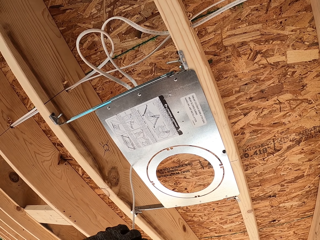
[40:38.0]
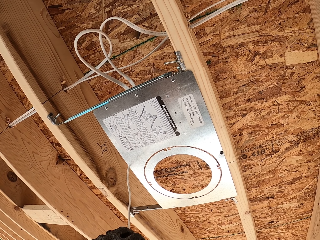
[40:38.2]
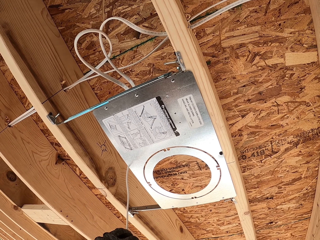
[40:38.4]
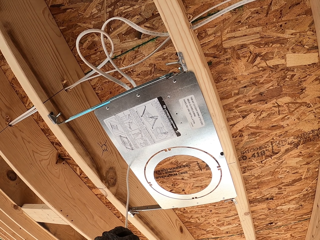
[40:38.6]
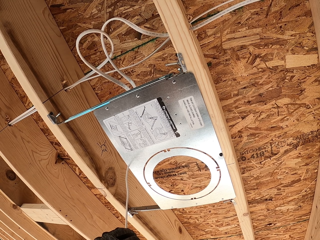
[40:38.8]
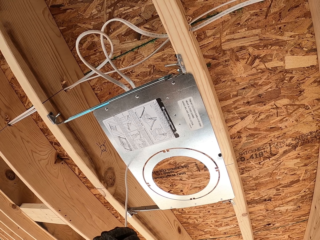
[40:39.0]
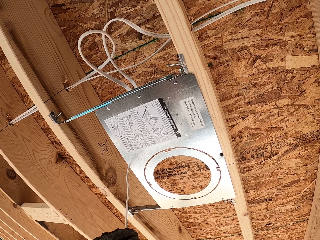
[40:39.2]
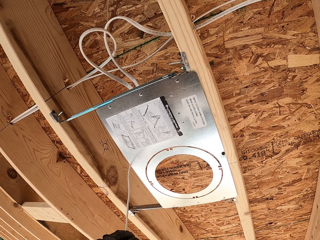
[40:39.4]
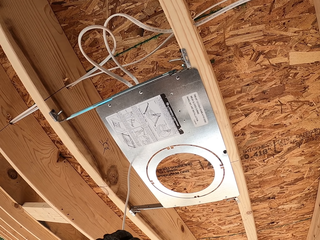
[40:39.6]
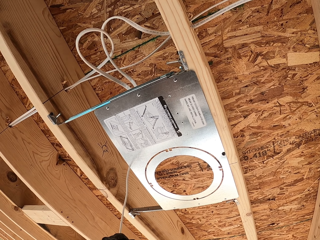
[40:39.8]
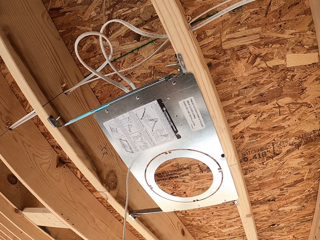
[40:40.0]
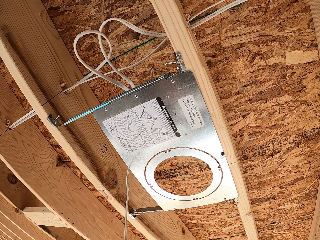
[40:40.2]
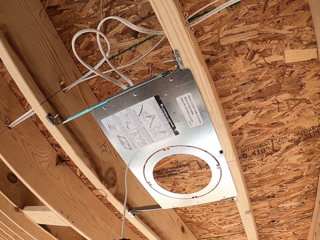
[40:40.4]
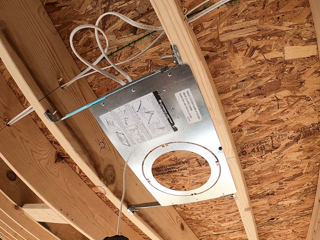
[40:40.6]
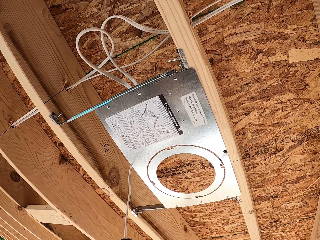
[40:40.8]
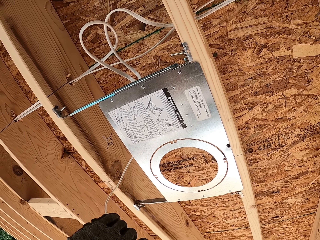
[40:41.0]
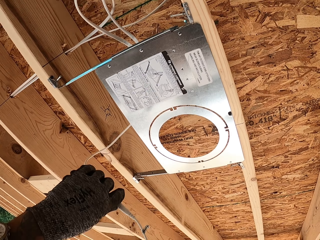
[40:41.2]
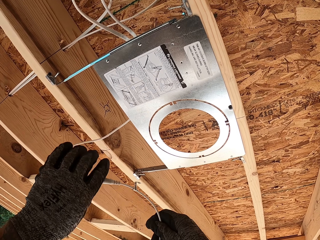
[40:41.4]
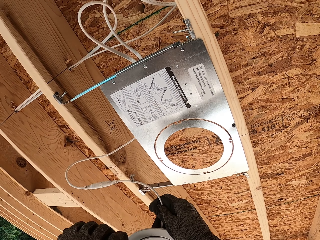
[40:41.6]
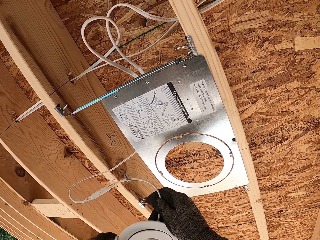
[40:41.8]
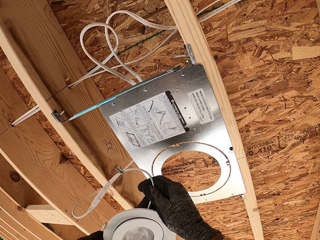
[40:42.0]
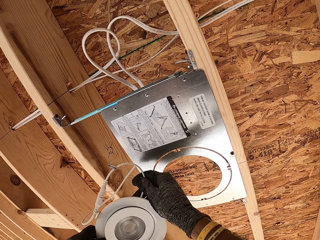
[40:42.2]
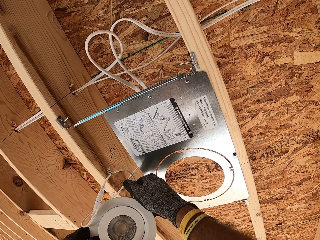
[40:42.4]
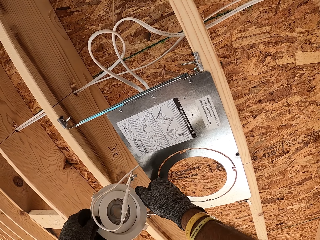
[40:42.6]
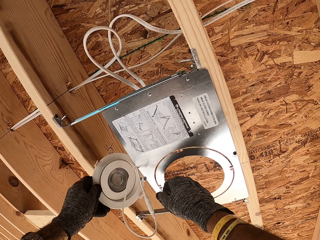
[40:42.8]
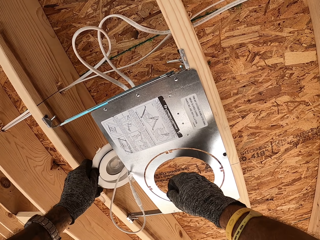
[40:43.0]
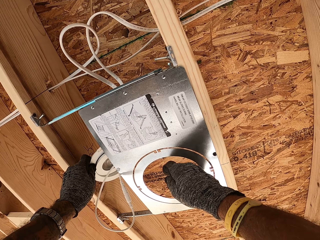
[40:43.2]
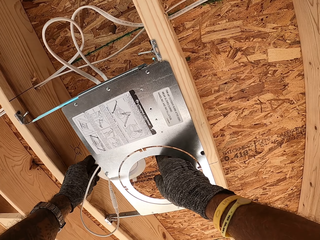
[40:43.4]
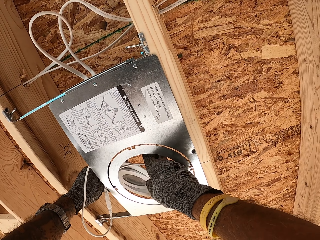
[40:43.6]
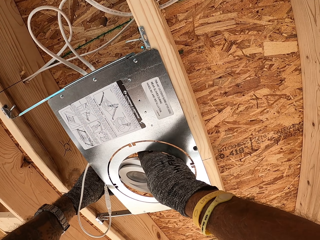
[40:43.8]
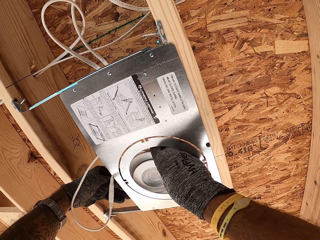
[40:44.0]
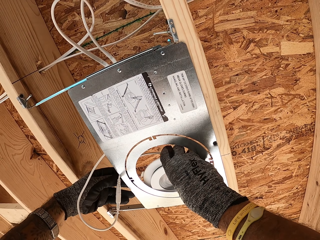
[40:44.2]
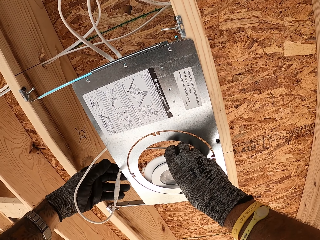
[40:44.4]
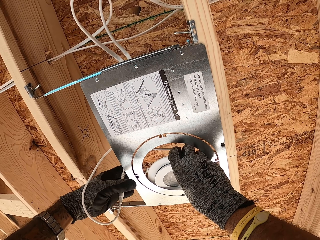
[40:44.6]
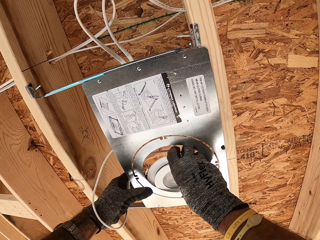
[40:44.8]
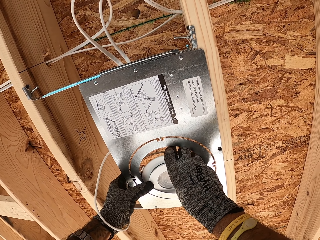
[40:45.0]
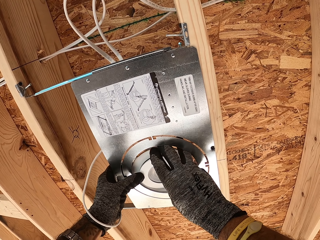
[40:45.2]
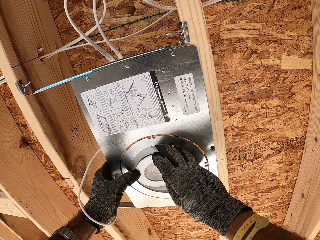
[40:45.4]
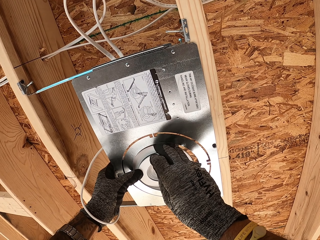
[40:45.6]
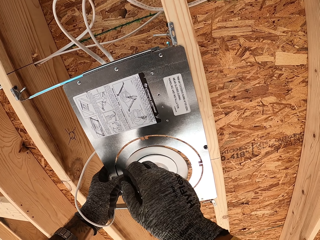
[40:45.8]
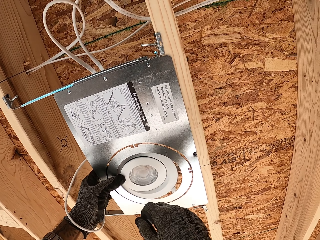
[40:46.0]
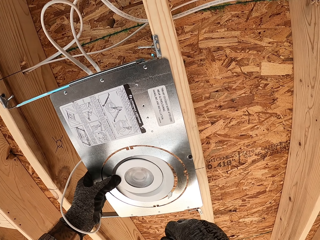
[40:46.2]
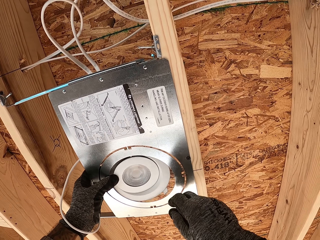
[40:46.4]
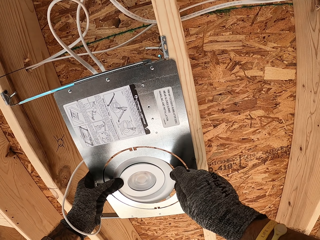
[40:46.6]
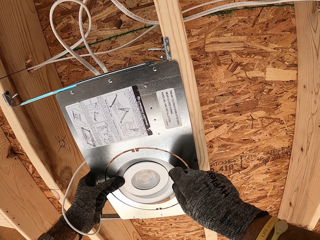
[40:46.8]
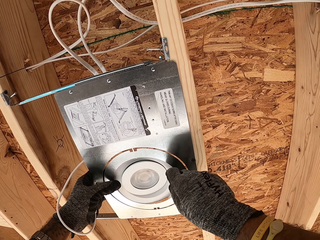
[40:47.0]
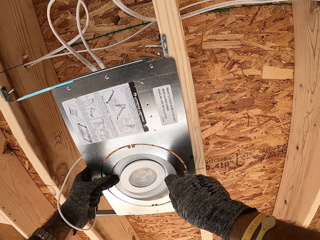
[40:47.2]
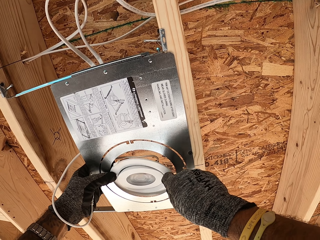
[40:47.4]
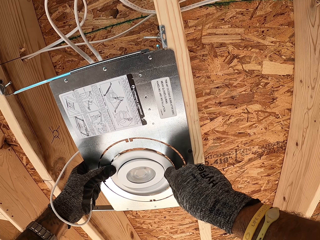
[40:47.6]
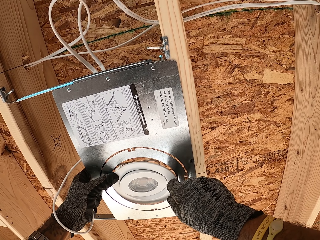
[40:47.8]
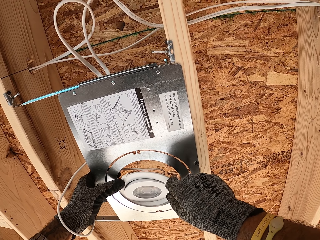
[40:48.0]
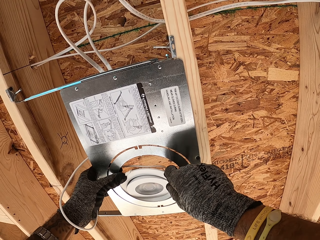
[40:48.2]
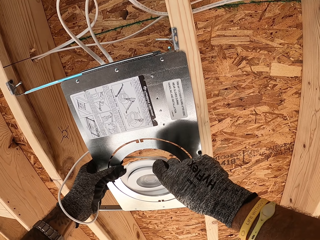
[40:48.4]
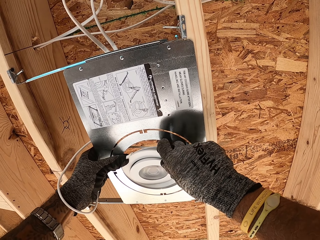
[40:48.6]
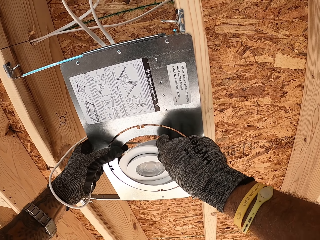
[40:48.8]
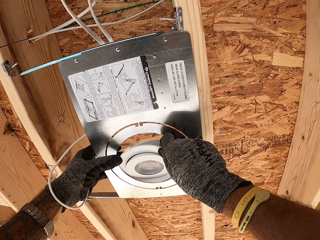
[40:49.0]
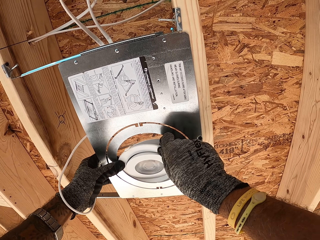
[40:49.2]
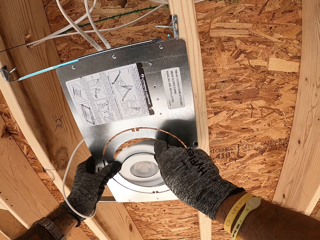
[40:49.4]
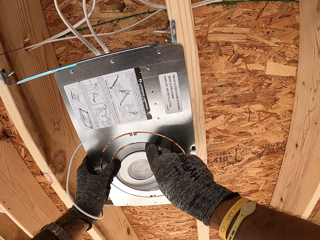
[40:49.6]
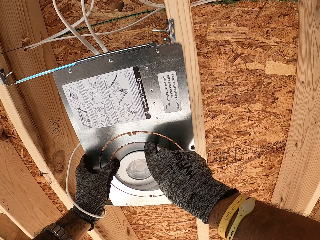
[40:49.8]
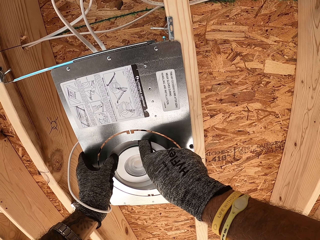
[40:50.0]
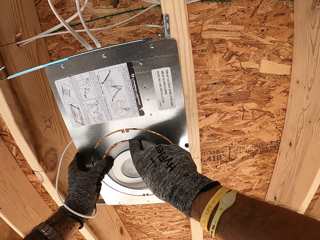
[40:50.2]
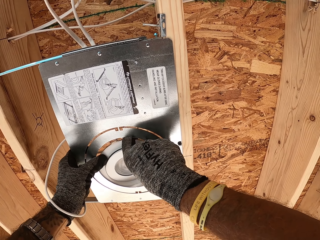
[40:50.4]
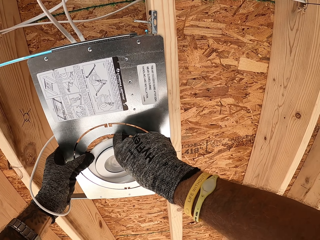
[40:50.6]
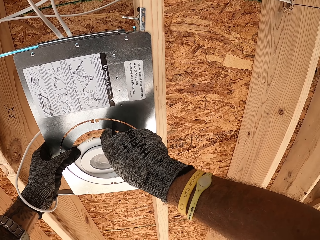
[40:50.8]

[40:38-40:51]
The camera wearer connects a circular bulb to a cable. They fit an LED light on the cover. They fix a circular fluorescent bulb on the roof mount.

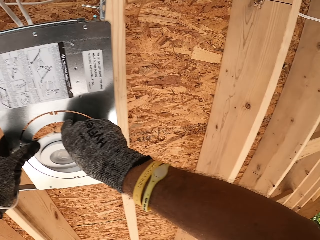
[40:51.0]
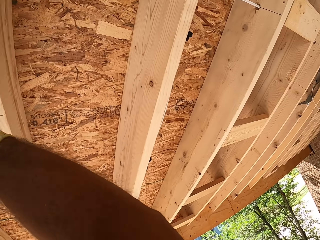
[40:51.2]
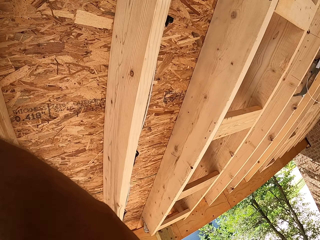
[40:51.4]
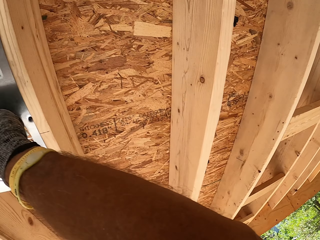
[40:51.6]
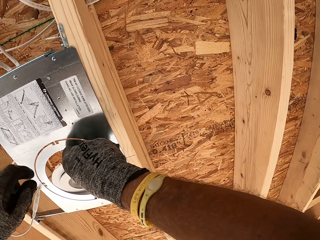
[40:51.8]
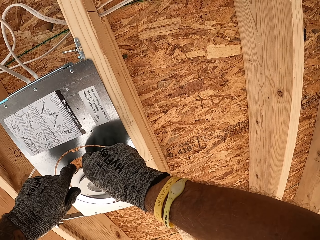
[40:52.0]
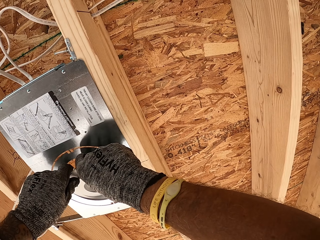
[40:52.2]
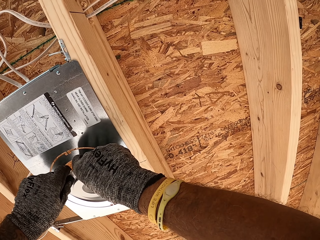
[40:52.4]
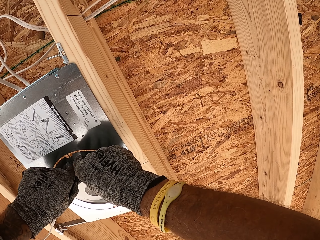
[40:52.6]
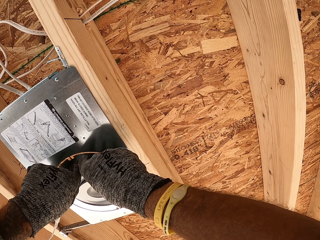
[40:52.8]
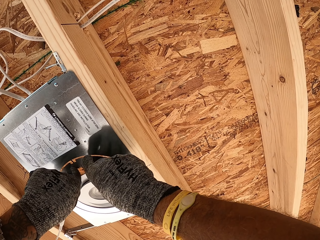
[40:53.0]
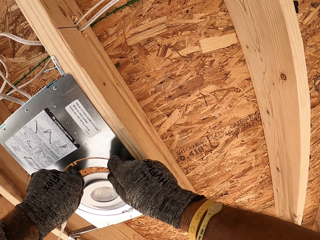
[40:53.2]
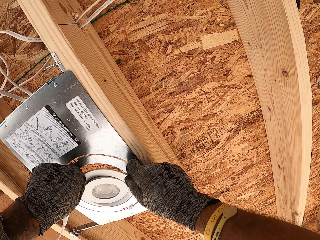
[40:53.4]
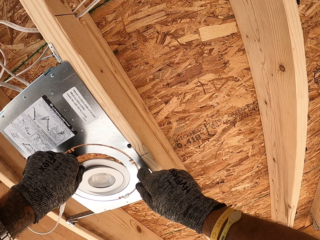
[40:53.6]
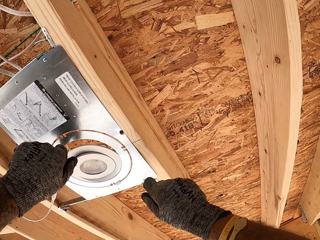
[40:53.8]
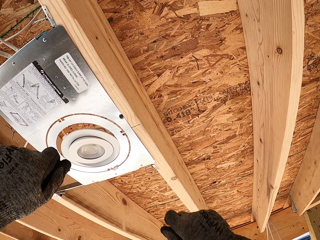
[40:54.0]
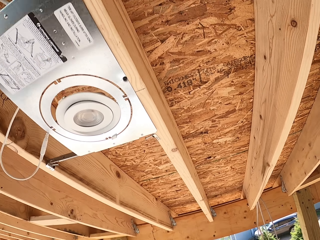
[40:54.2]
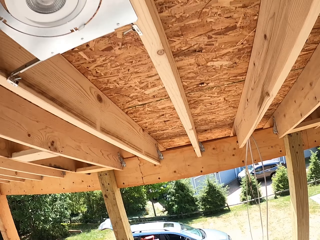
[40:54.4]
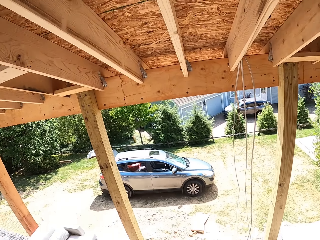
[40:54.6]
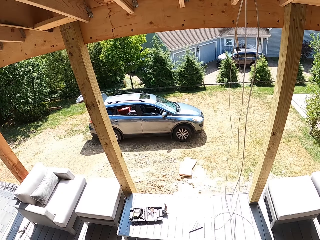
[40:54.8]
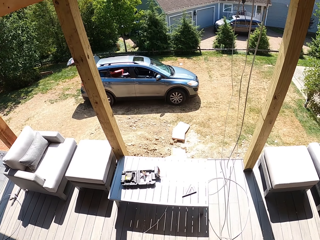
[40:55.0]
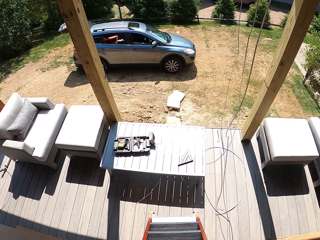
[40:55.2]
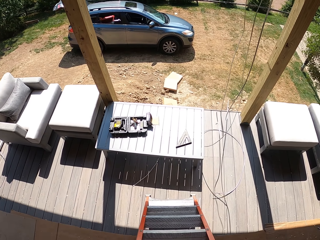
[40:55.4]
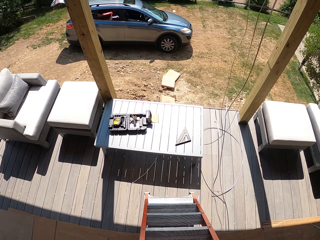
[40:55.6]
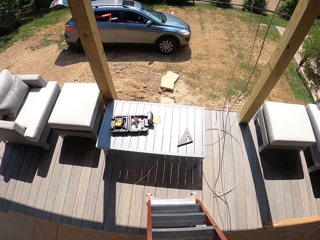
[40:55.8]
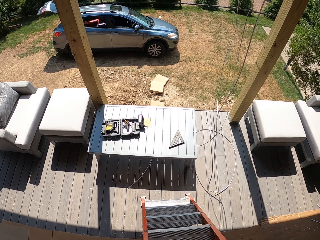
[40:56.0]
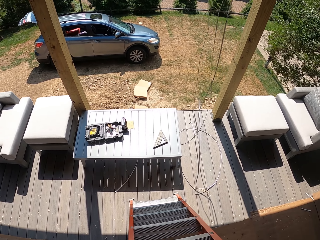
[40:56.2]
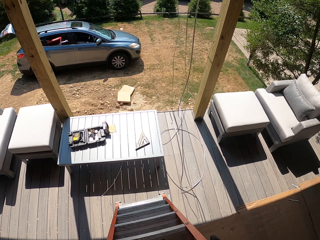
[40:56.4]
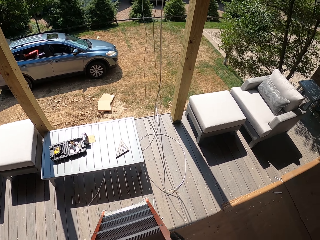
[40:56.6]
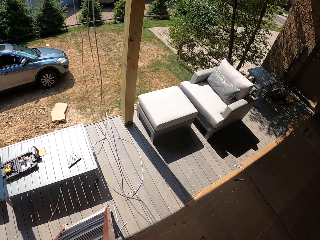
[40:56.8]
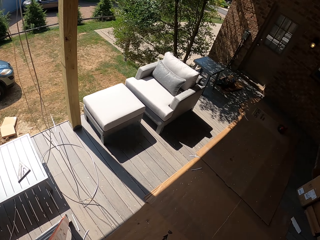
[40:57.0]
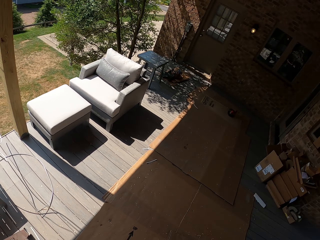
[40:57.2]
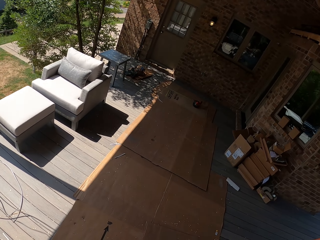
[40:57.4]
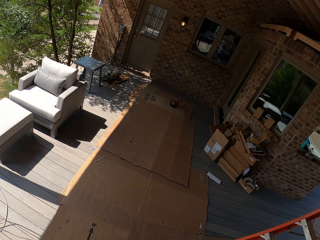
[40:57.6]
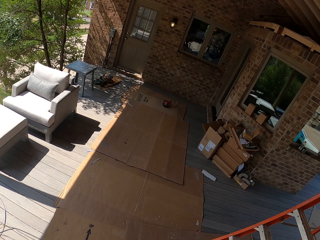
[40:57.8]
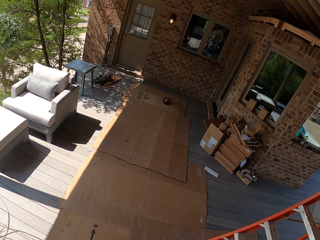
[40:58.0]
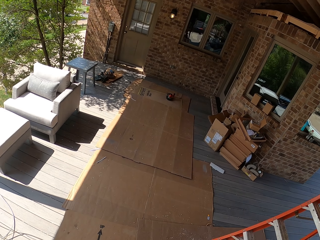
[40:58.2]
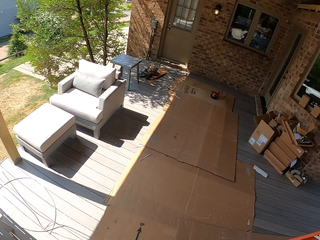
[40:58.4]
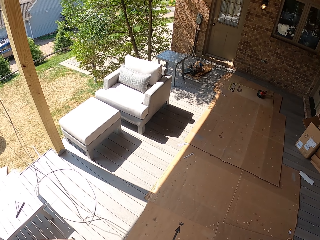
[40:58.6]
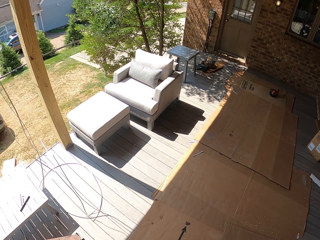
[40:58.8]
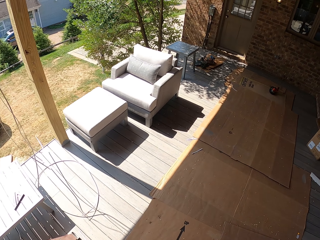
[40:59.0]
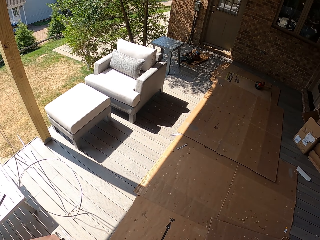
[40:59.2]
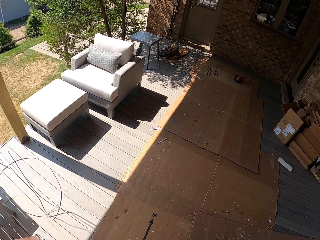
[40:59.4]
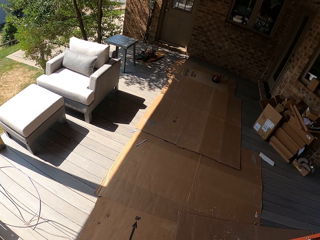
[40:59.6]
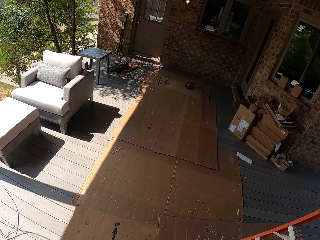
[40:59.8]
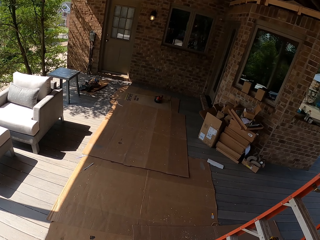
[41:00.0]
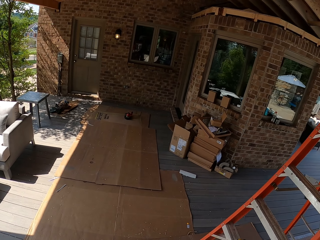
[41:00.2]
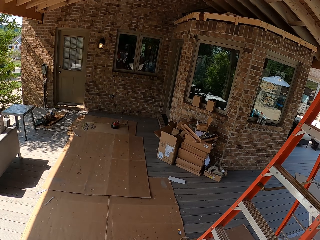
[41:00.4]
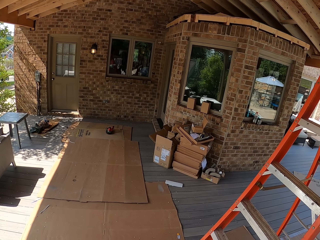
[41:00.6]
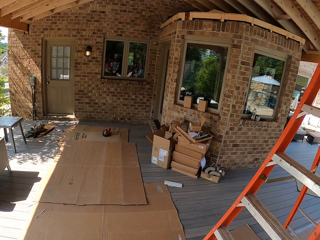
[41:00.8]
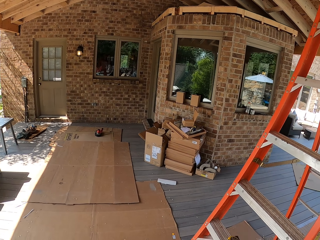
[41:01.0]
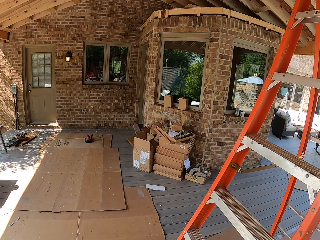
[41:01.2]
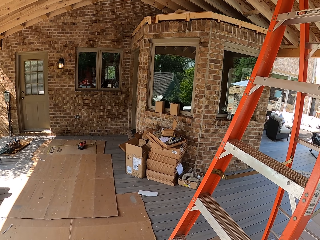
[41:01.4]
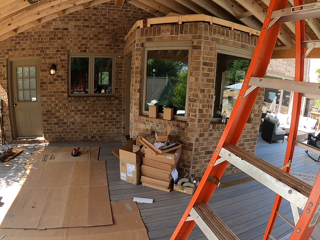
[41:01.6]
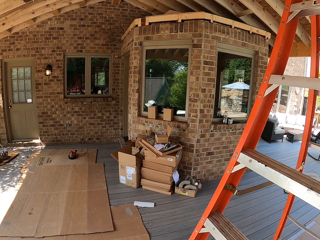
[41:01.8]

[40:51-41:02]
The camera wearer looks down. They climb down.
